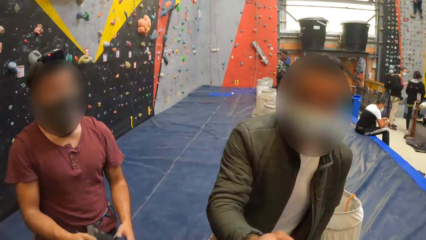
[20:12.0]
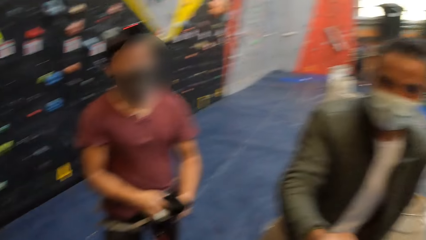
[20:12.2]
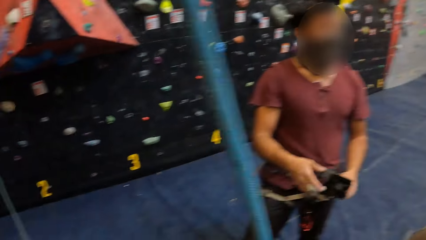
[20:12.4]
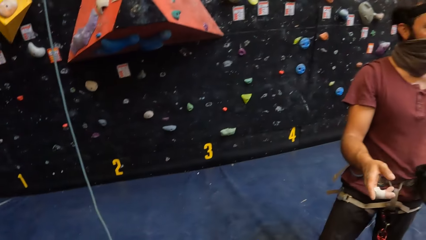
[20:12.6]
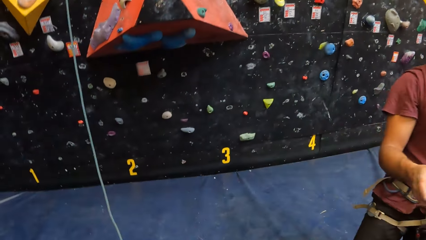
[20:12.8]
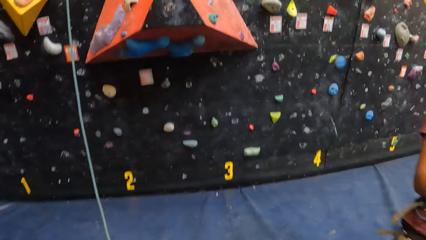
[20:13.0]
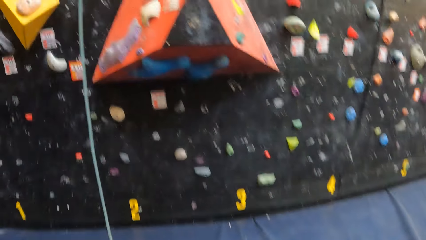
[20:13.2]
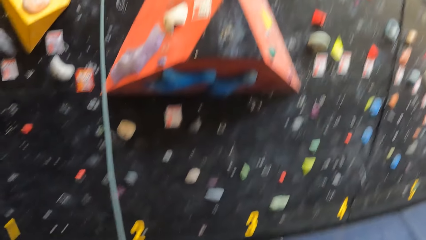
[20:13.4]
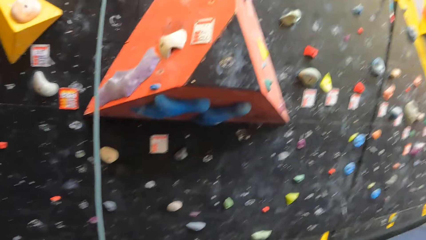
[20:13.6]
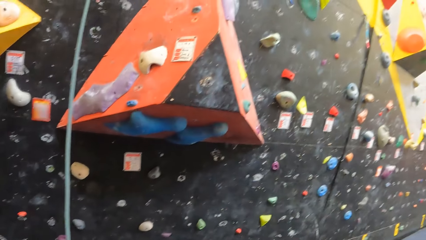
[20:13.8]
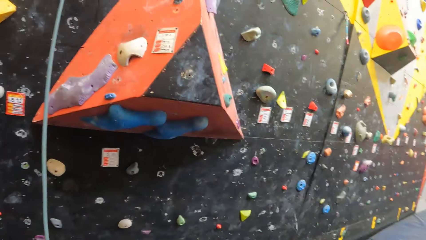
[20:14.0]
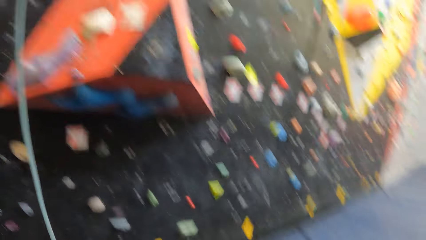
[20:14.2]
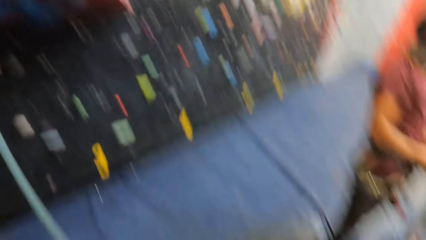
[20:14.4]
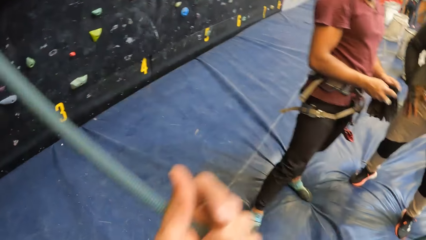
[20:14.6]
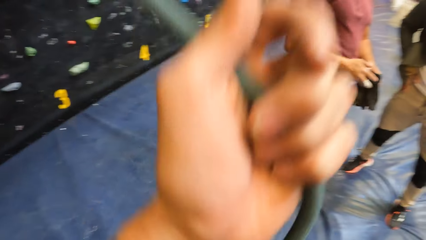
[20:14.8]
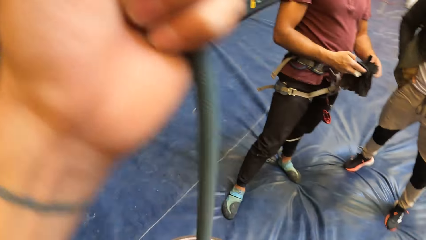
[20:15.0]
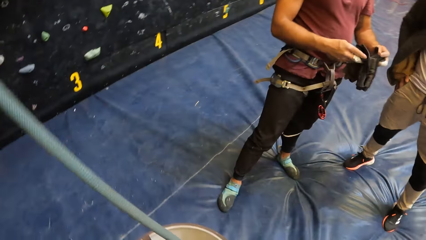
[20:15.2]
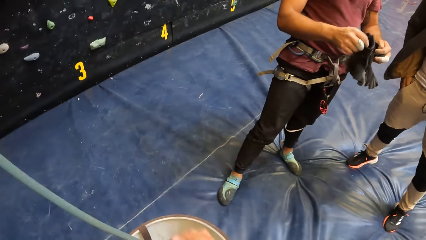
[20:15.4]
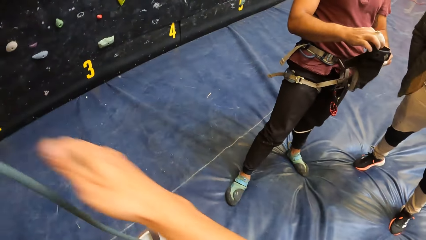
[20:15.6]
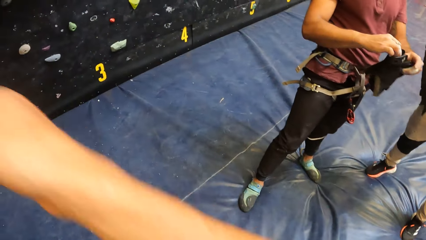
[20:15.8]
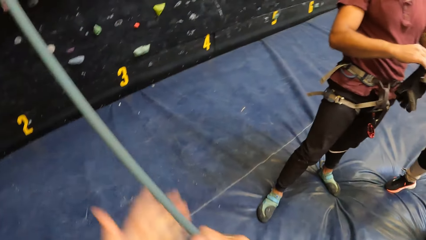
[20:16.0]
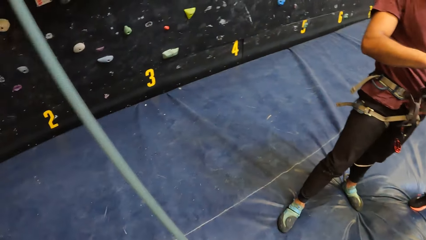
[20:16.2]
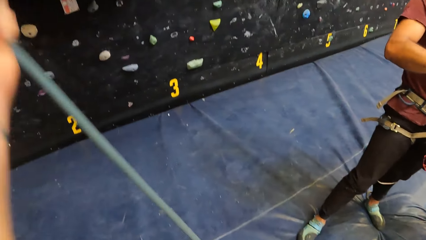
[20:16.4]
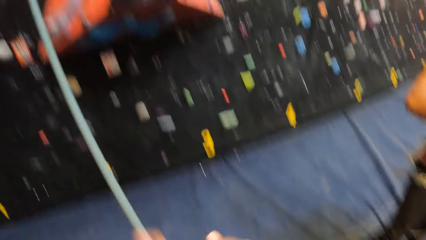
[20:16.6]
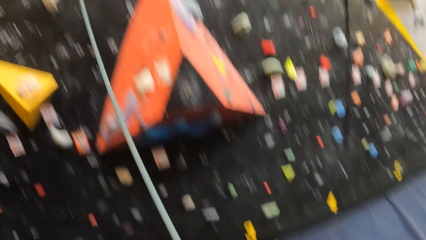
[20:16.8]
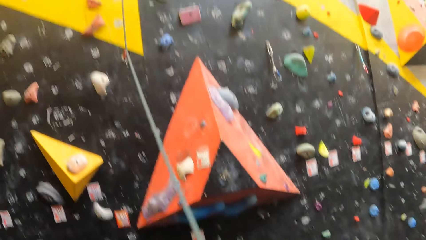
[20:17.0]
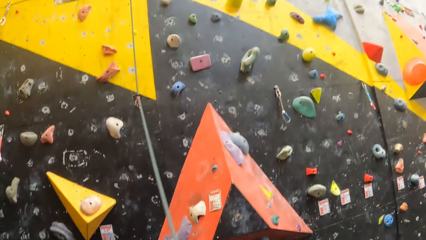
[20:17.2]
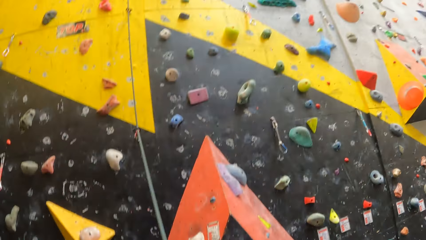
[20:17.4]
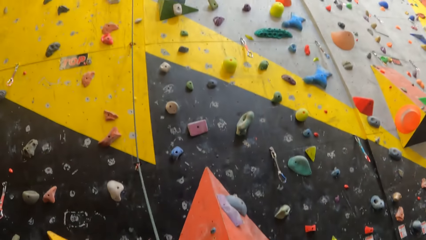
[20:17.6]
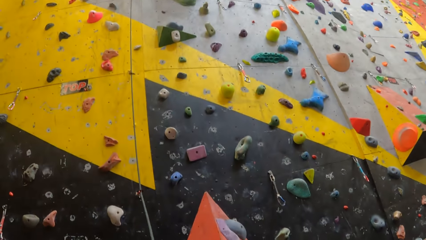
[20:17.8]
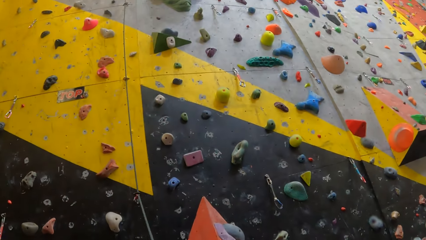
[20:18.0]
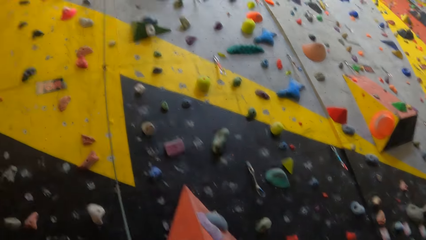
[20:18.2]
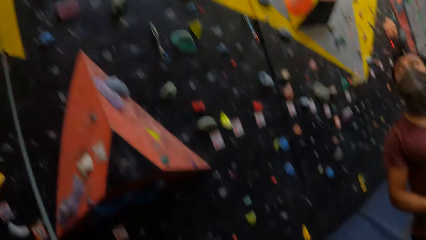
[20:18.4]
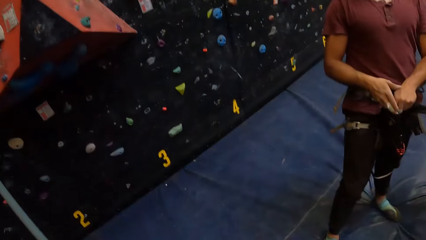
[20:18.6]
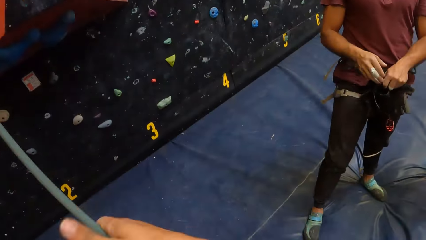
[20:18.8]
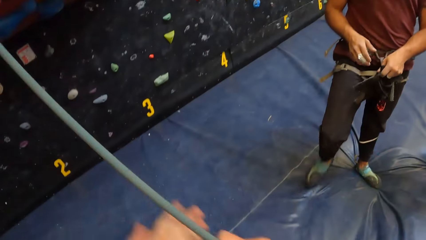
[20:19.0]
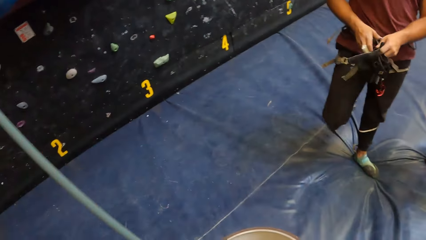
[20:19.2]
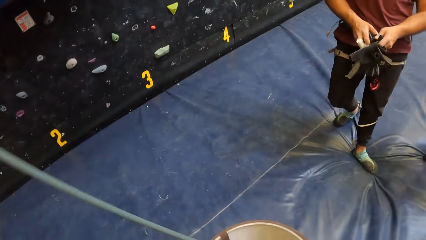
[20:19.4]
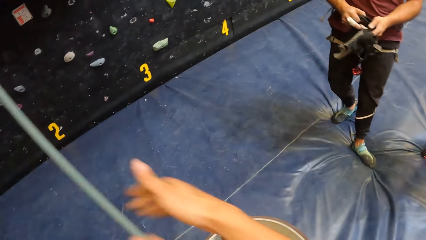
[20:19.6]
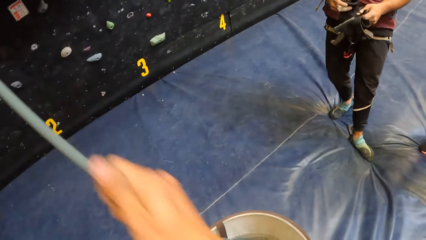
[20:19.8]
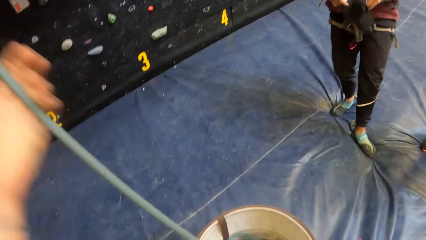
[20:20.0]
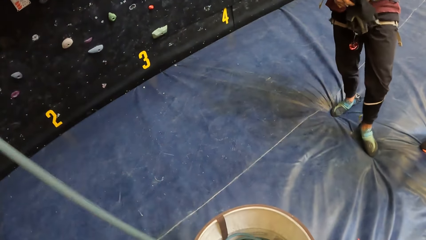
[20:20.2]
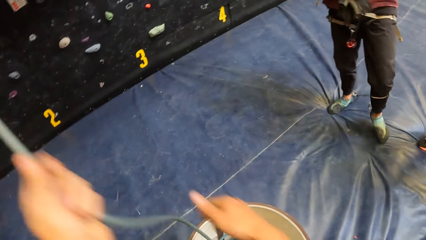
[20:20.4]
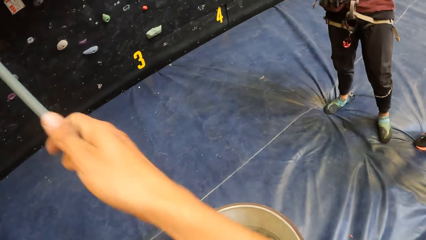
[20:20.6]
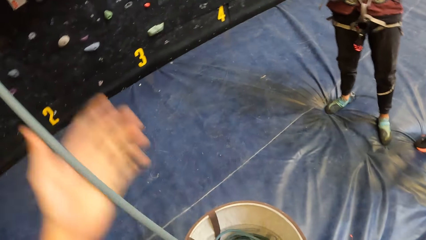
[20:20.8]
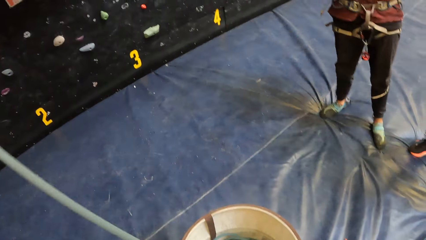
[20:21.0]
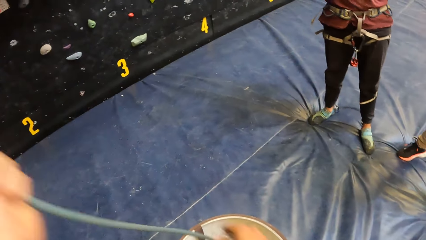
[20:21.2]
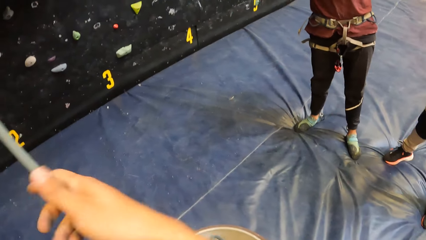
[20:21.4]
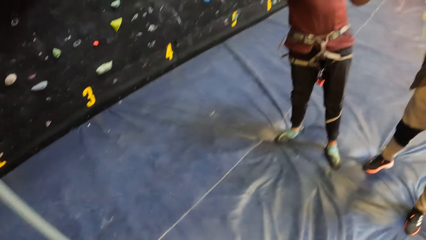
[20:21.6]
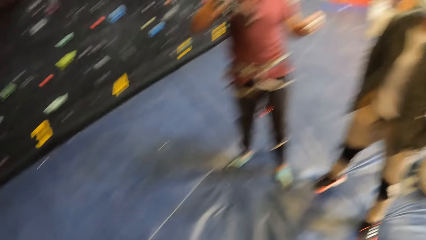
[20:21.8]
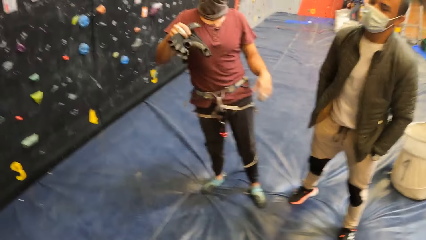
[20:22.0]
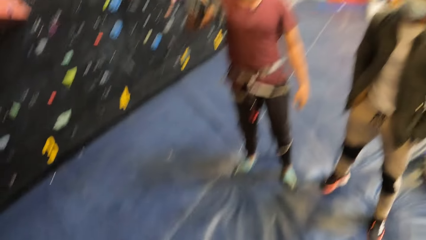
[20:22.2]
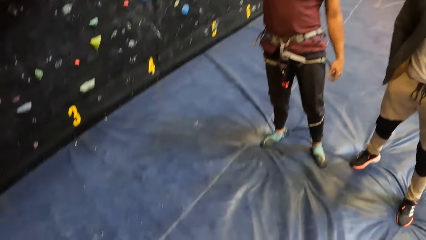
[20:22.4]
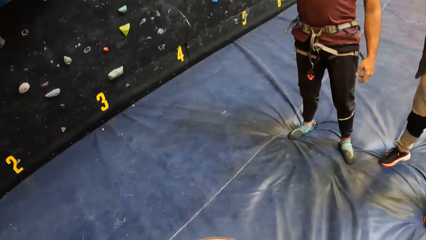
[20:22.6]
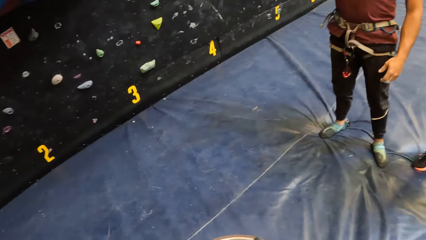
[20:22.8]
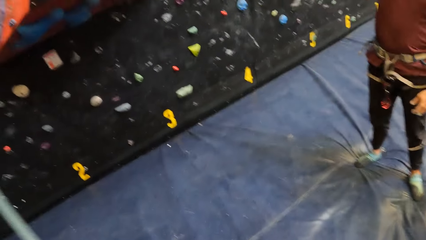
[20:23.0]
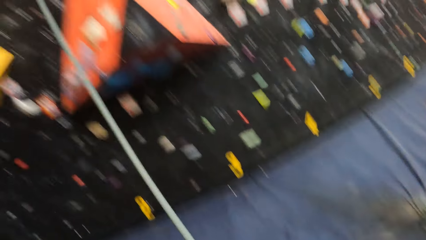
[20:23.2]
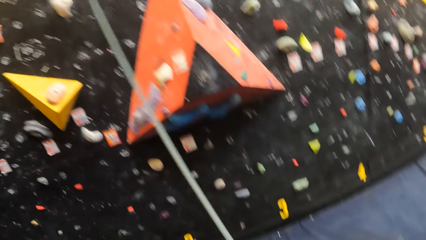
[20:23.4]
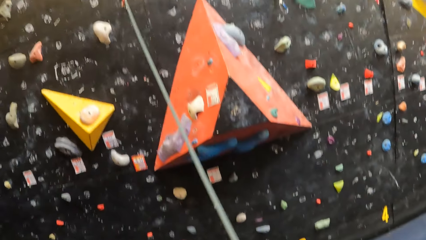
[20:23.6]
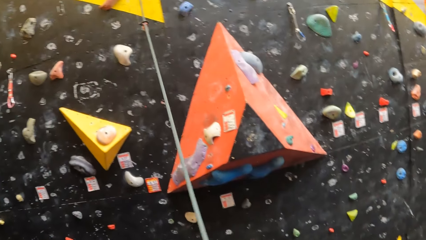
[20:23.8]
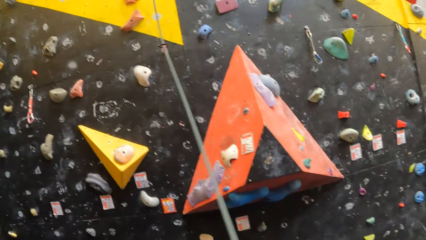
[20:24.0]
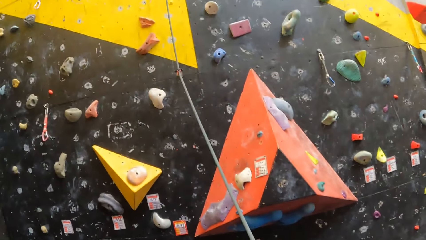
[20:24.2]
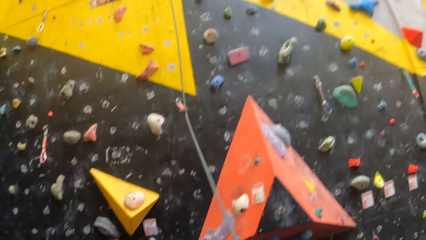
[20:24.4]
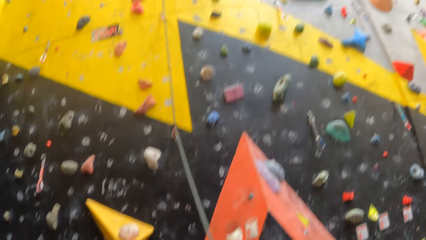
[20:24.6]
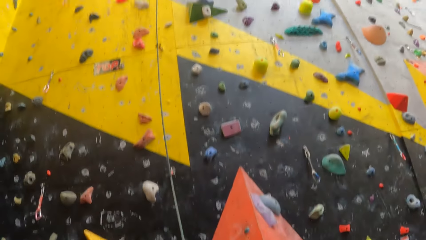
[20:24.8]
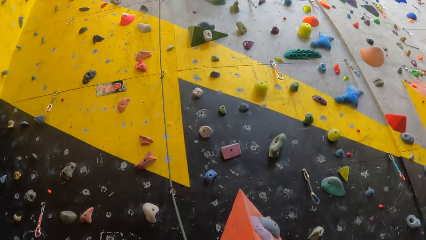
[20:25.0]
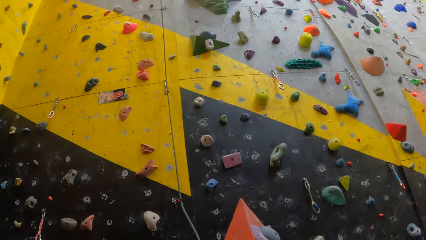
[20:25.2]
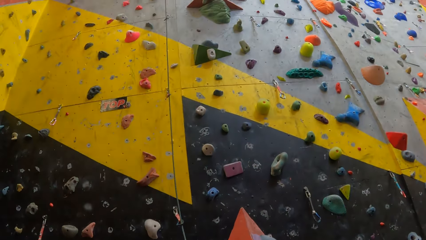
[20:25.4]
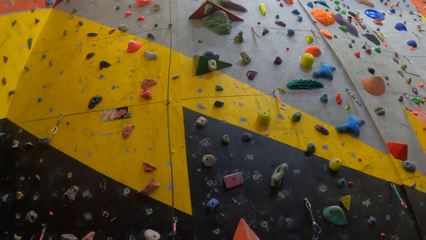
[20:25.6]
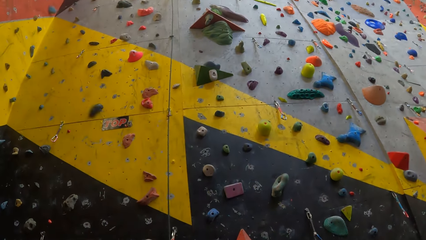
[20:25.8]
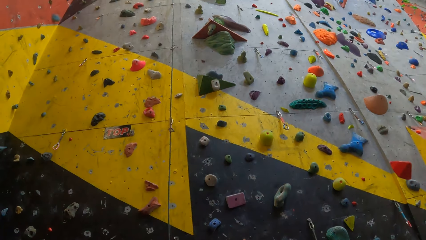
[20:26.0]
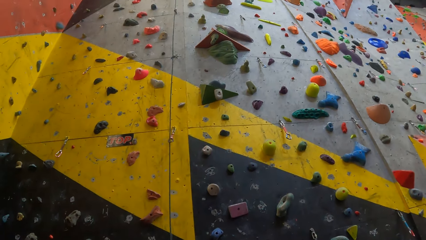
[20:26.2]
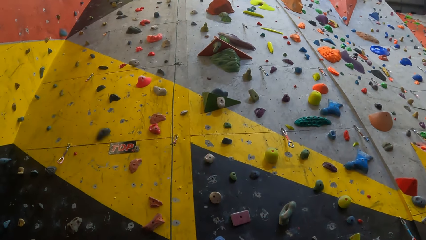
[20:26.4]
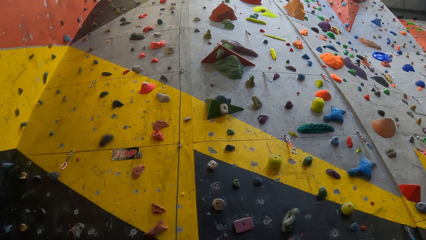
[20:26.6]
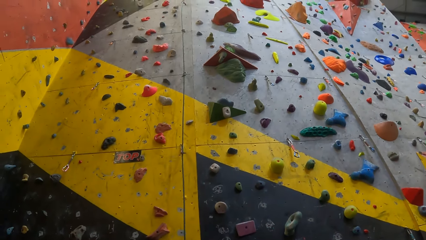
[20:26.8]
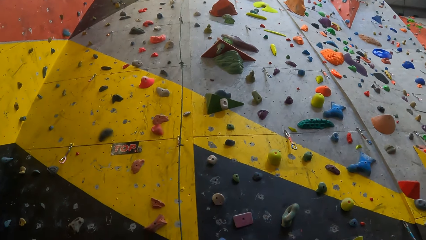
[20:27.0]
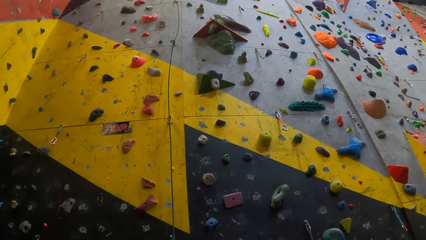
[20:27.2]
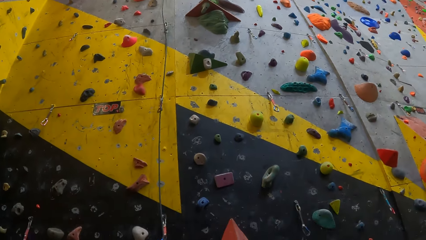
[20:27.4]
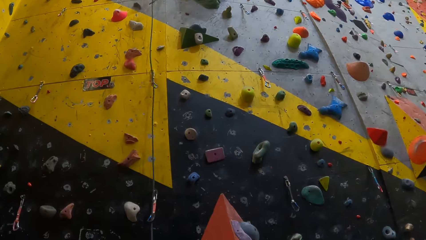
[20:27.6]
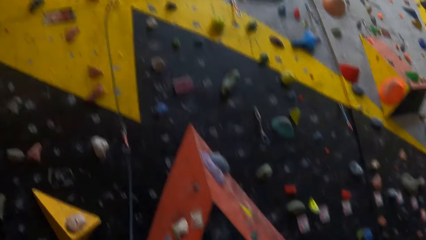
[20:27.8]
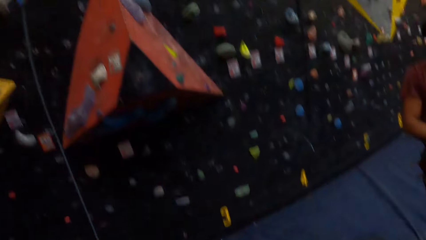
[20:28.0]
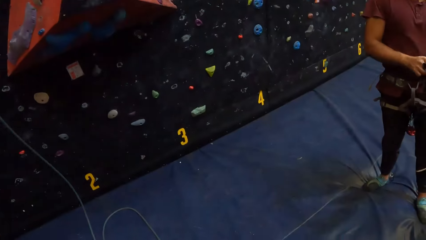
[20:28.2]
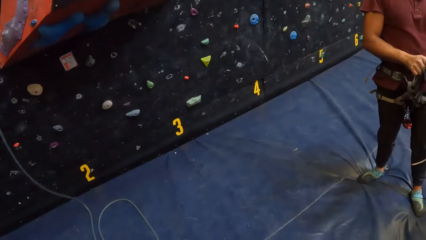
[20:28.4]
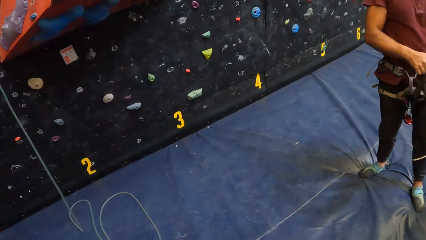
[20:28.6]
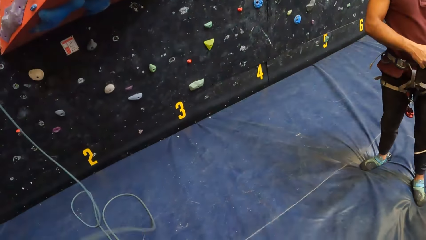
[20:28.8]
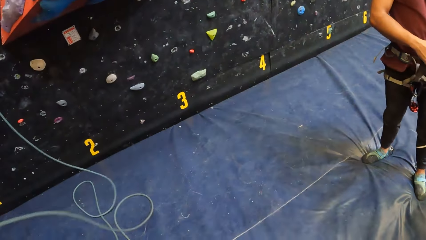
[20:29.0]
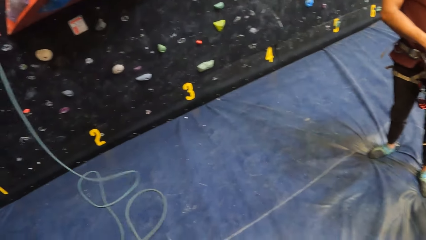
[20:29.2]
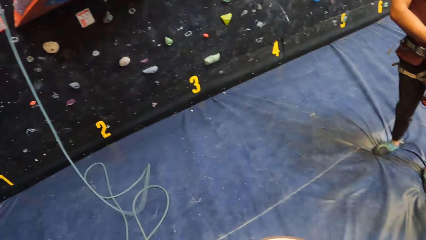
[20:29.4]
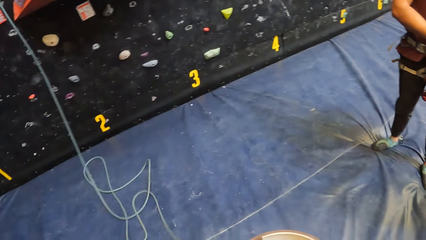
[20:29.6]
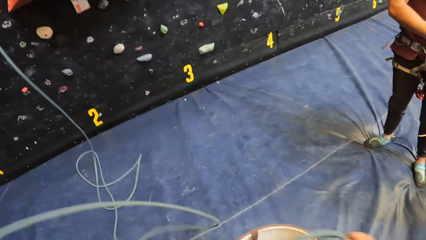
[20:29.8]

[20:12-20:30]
The camera wearer looks around the indoor wall climbing. They pull the rope.
